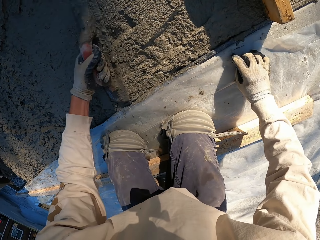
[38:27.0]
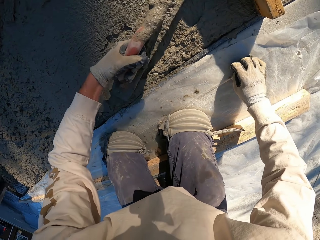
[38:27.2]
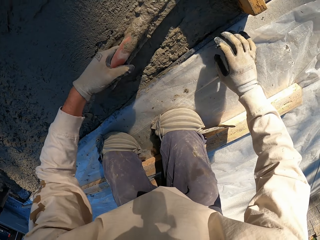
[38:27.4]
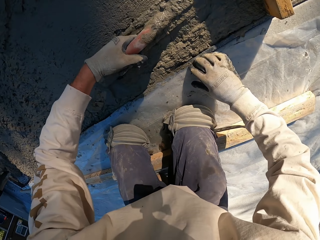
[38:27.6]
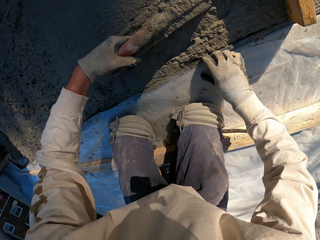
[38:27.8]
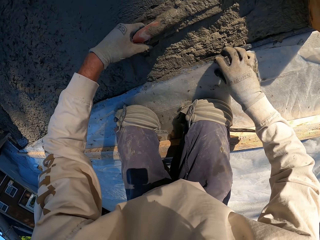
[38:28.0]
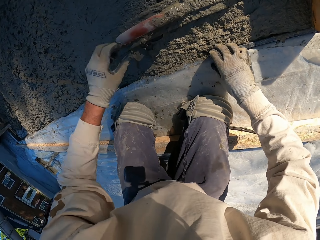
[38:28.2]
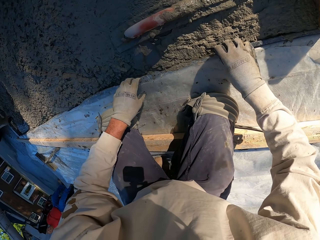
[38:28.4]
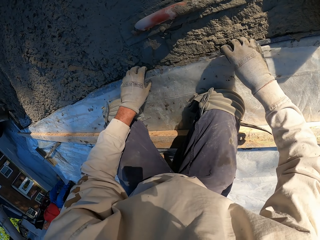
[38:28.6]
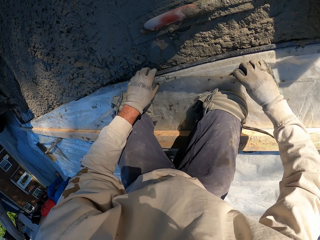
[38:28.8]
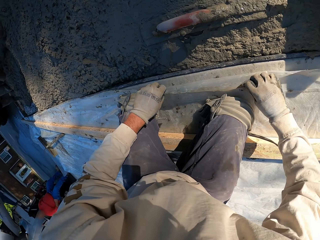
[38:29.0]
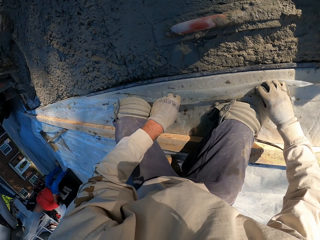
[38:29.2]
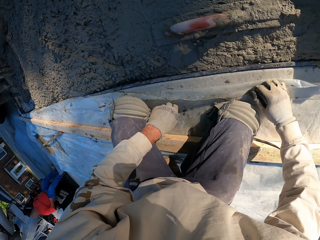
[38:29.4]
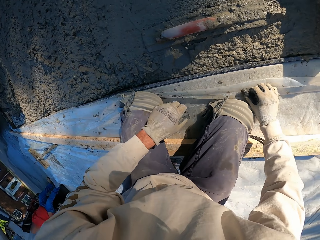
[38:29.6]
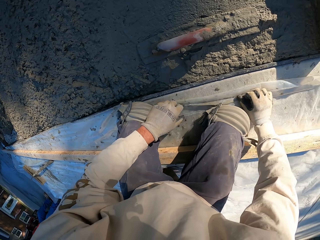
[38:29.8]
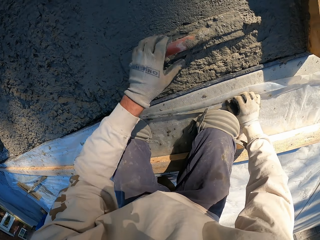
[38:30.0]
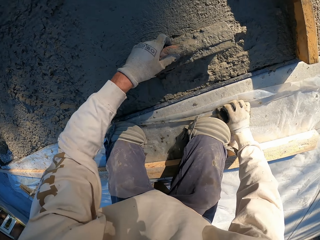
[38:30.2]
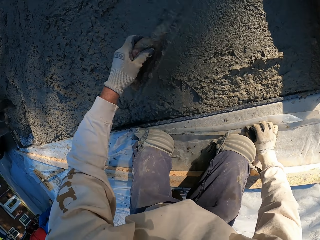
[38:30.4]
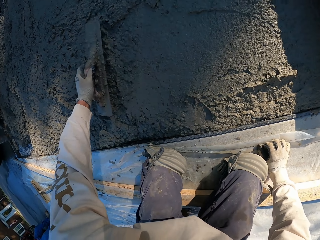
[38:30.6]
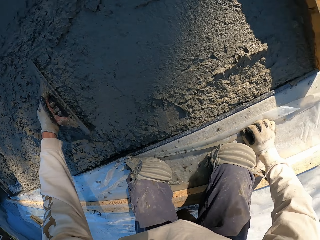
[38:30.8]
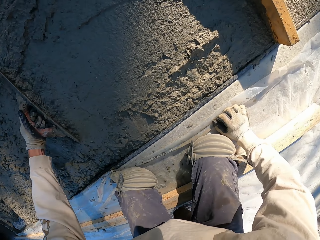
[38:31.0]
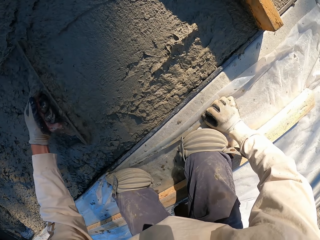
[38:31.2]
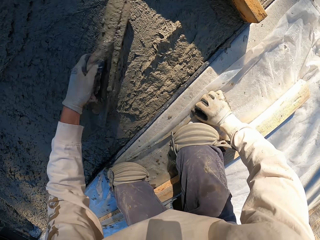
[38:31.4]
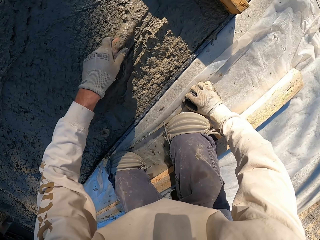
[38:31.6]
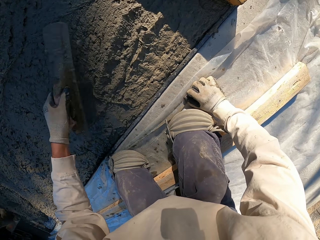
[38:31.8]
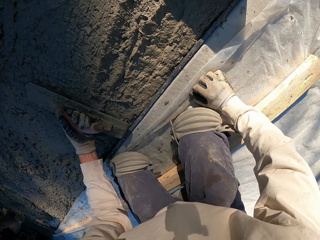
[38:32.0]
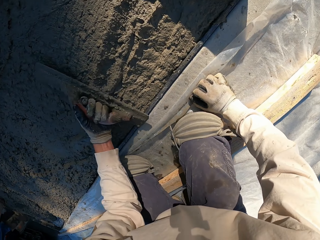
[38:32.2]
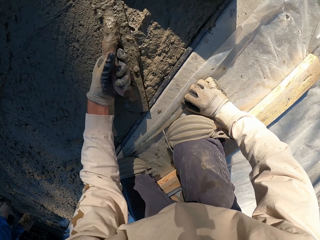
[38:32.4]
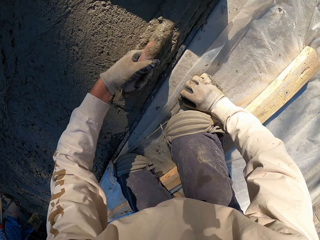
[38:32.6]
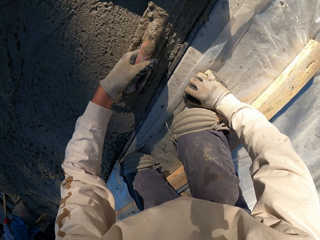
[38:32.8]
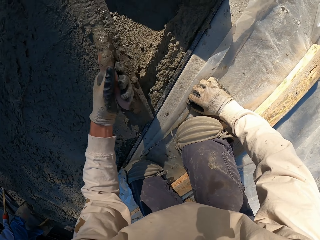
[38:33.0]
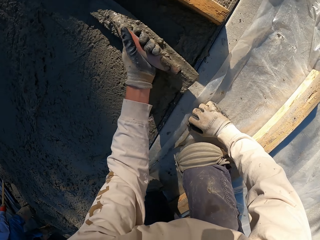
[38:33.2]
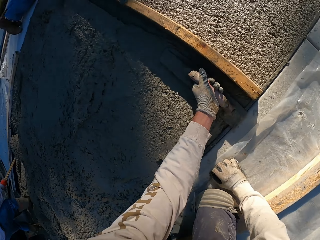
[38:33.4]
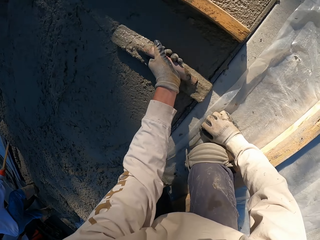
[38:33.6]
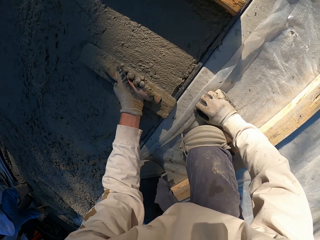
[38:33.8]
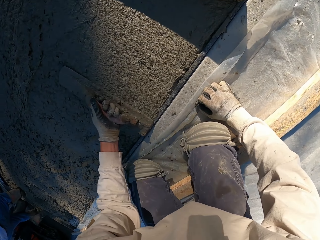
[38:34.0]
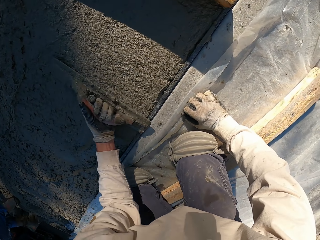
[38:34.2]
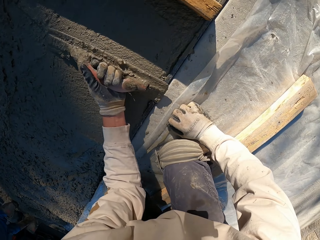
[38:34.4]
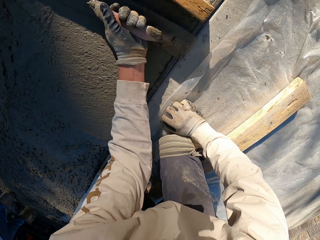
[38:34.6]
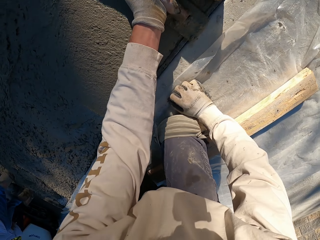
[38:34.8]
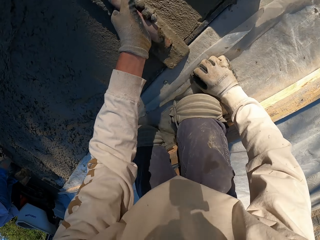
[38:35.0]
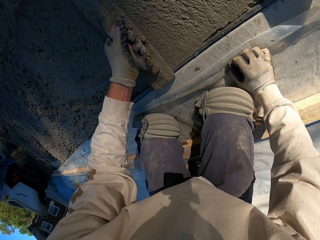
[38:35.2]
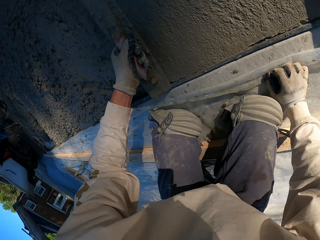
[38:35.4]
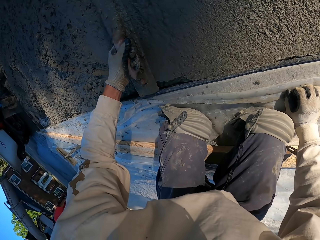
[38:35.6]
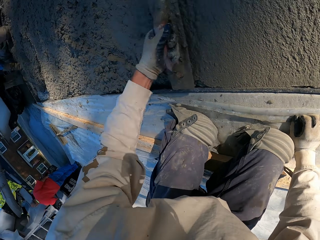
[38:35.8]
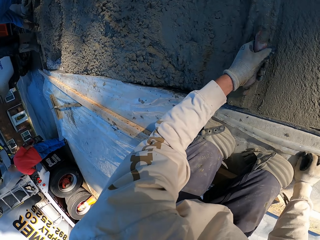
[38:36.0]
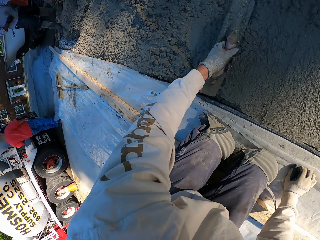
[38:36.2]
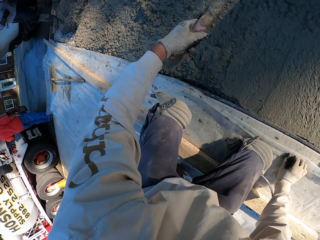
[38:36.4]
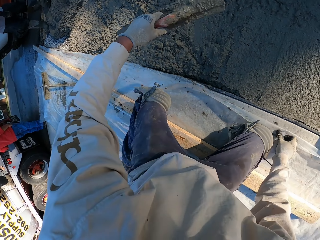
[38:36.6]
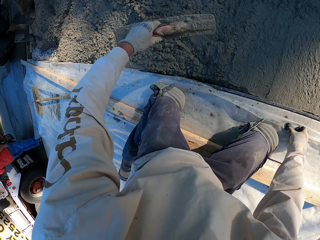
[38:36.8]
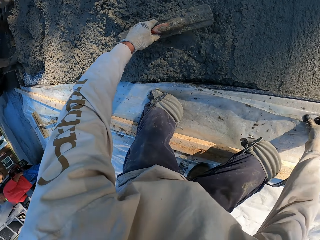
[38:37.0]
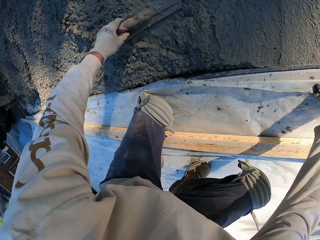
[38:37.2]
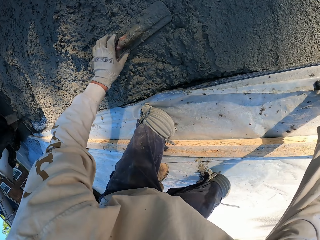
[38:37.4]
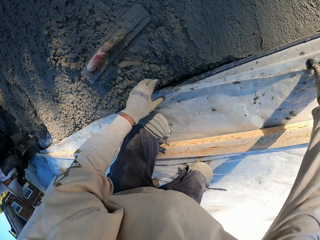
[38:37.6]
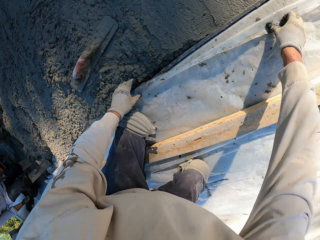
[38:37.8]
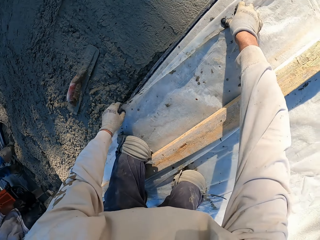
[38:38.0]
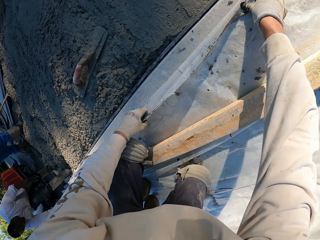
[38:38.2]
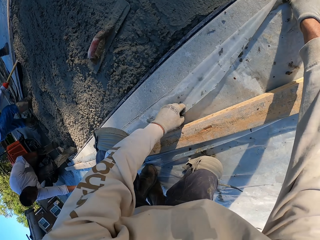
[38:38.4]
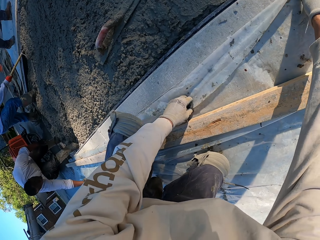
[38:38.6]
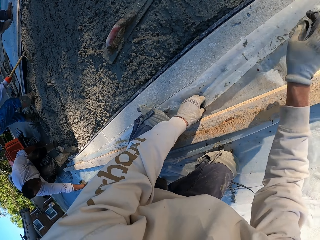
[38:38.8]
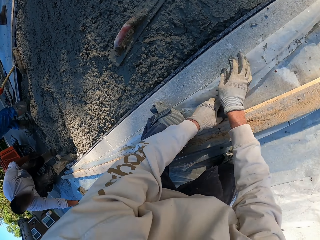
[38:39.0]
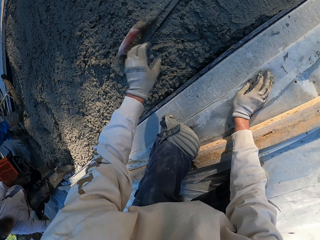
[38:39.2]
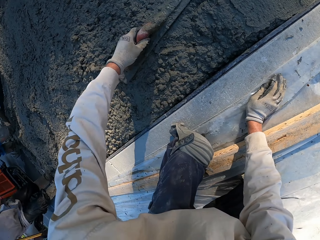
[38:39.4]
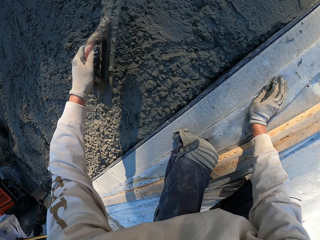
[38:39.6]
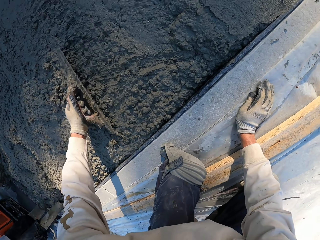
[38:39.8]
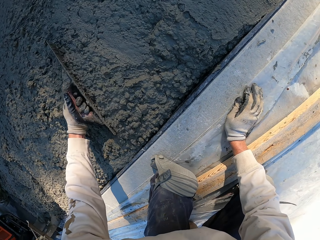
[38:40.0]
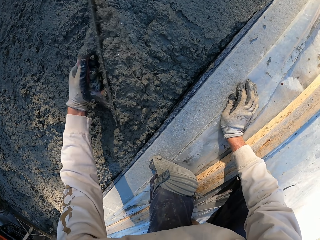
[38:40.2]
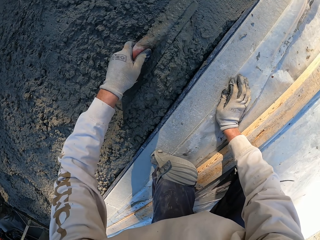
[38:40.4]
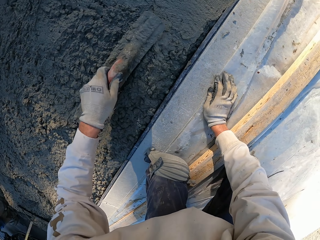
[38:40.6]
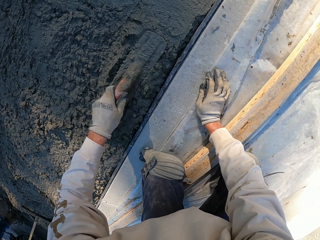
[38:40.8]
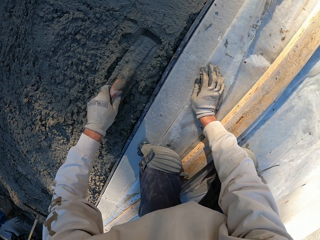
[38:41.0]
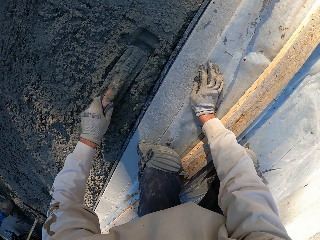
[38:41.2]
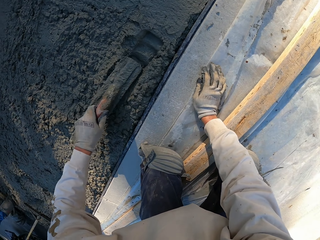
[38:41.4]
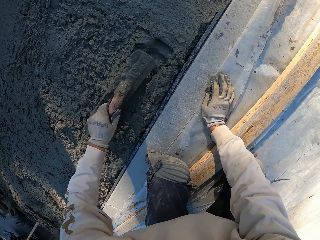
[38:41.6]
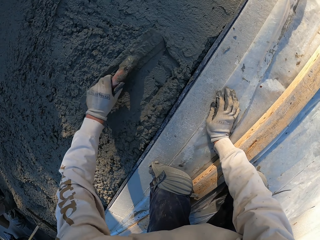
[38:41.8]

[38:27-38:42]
The camera wearer folds a plastic paper. They move. They put the concrete float down. They fold the plastic paper. They pick up the concrete float and plaster with the concrete float.

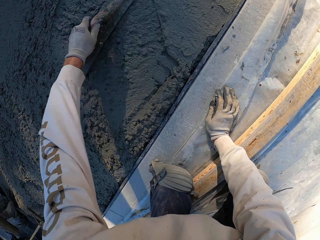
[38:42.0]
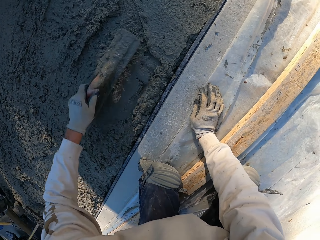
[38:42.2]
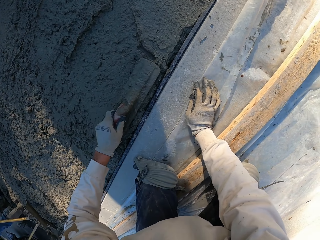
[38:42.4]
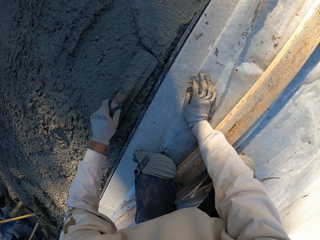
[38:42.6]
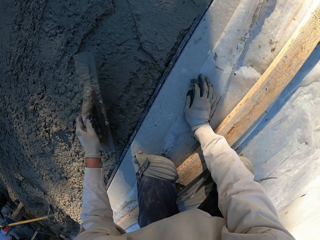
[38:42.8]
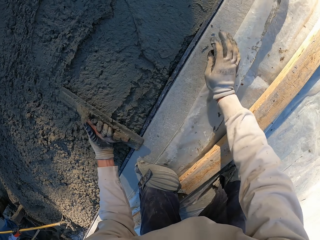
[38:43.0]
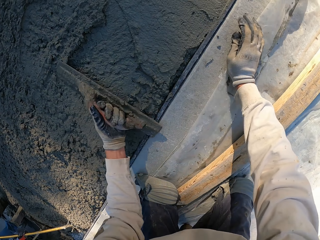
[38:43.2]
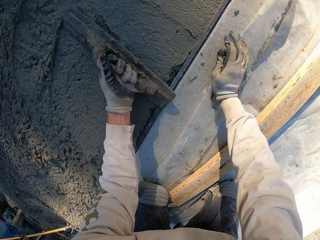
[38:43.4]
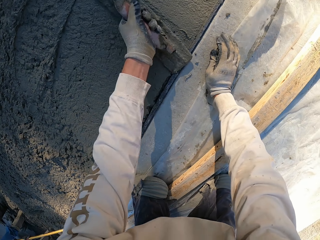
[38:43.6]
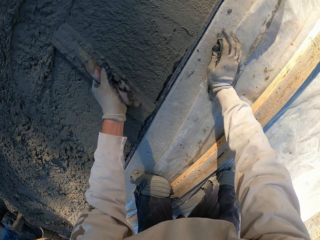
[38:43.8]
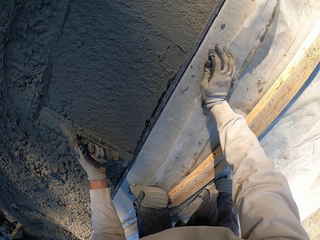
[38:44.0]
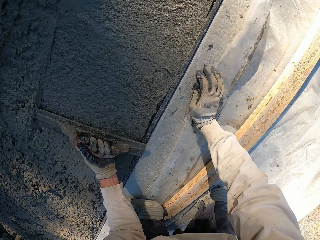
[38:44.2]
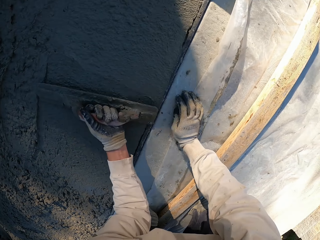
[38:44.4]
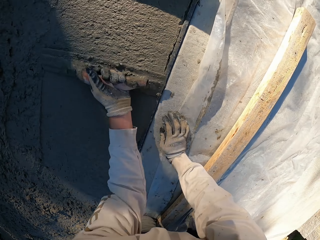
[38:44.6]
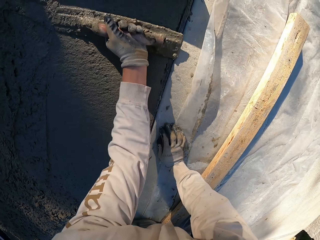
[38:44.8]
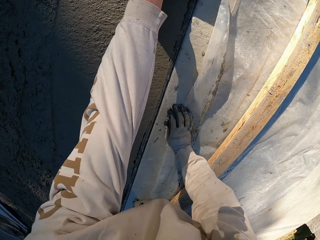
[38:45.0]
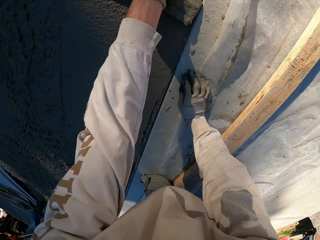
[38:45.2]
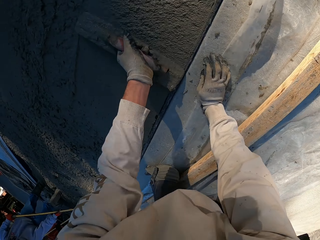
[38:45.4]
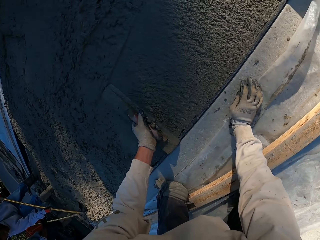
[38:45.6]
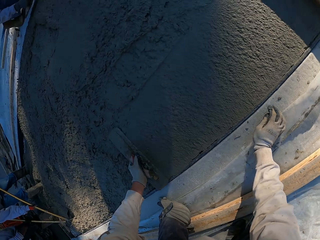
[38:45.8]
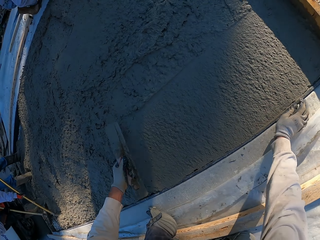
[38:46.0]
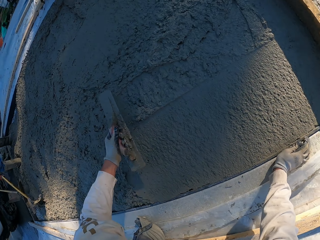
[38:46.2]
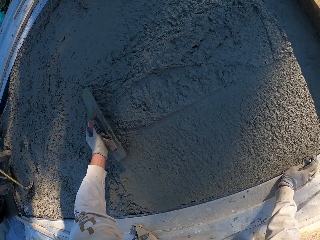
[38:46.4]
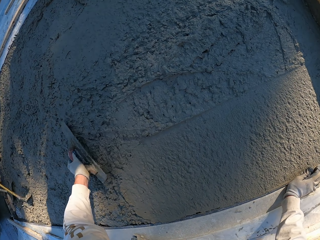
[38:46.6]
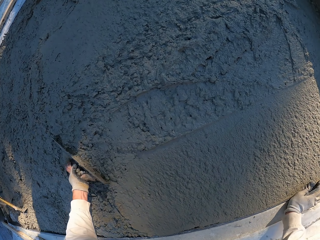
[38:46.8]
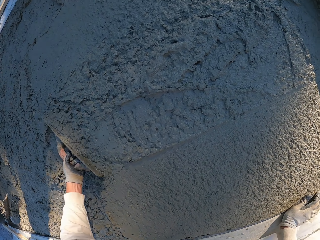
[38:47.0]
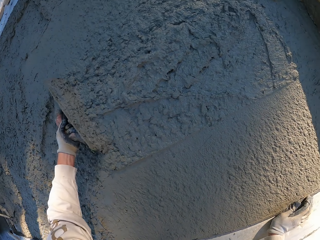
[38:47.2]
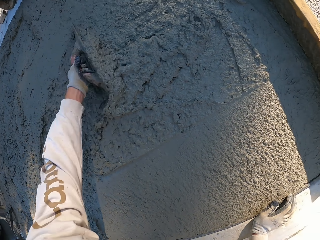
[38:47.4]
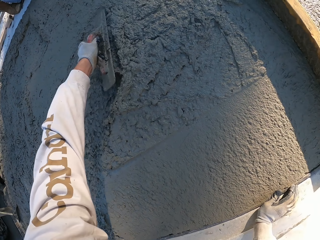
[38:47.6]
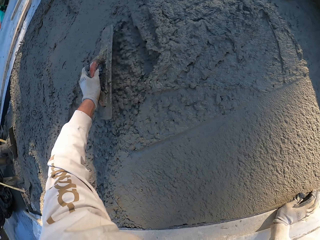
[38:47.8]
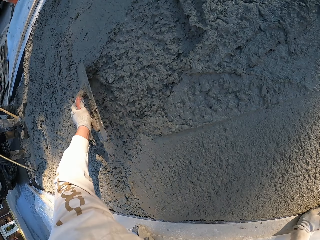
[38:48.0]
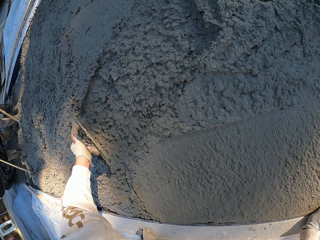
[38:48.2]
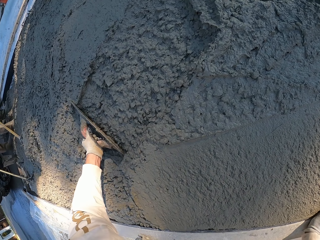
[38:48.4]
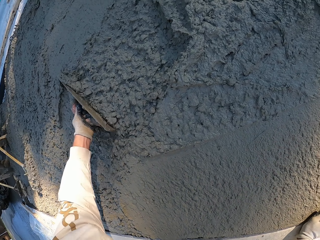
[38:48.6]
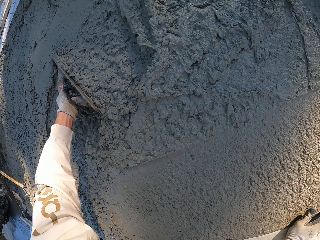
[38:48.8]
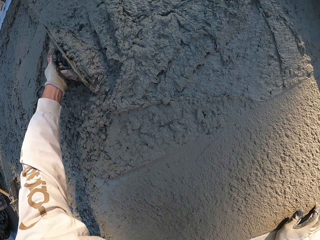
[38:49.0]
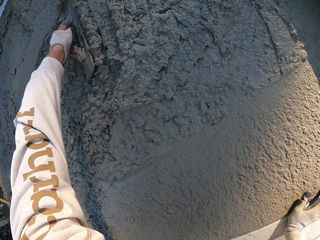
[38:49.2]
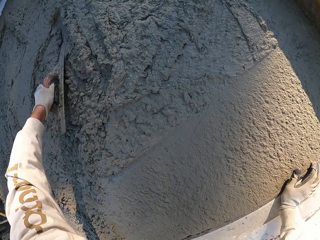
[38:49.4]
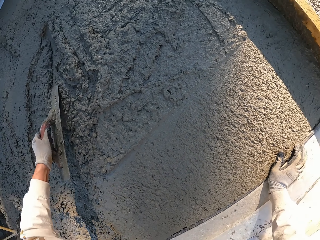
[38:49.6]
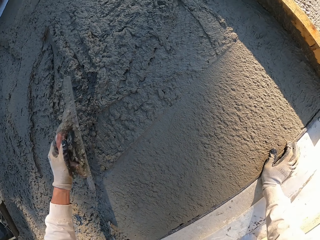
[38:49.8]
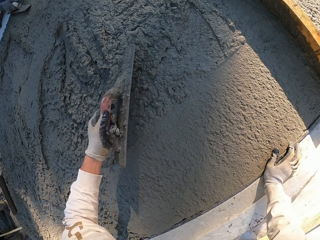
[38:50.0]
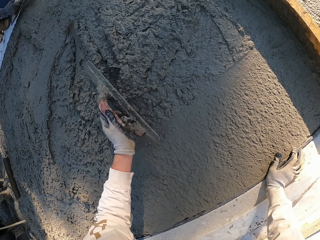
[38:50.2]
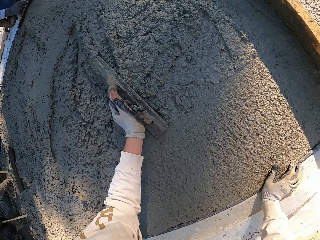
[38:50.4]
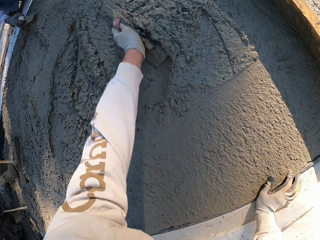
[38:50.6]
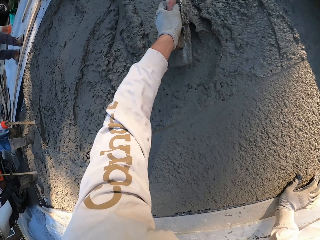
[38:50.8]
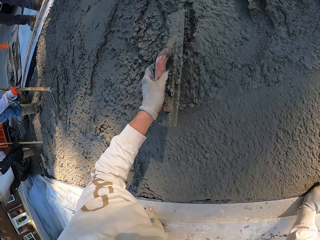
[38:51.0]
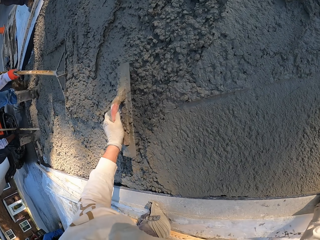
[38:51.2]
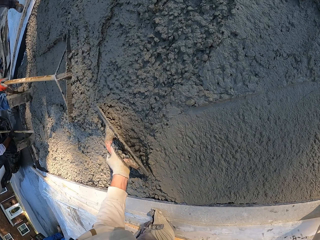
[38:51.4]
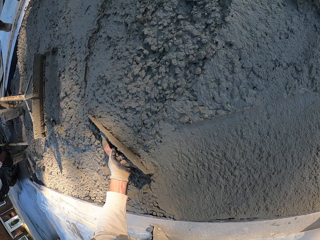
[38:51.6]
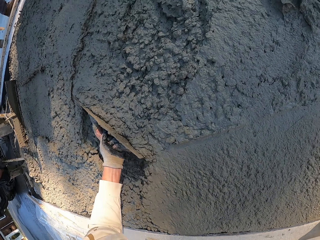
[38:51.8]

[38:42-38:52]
The camera wearer pushes the cement mix with the concrete float.
